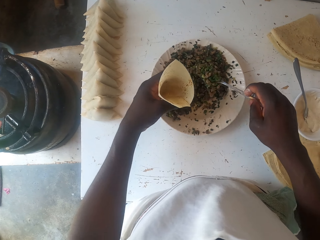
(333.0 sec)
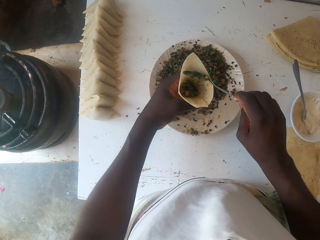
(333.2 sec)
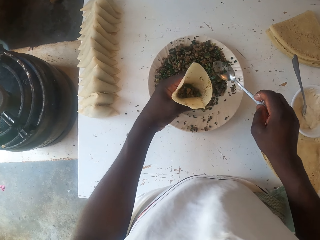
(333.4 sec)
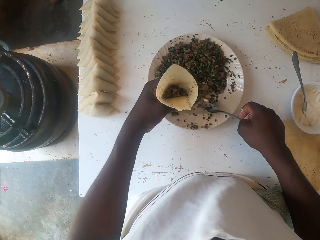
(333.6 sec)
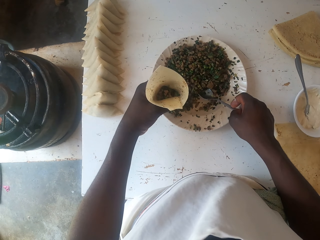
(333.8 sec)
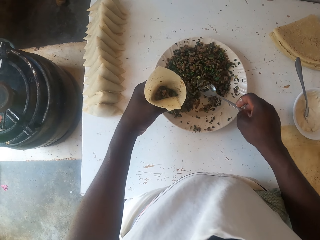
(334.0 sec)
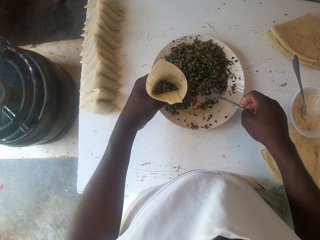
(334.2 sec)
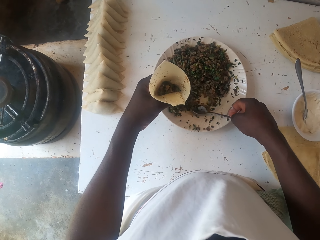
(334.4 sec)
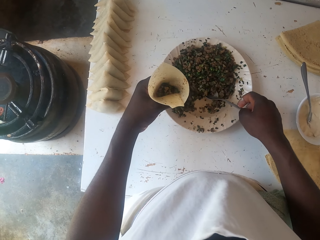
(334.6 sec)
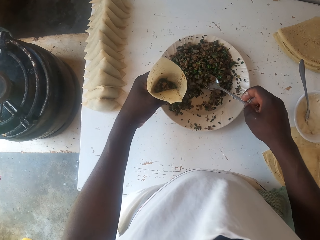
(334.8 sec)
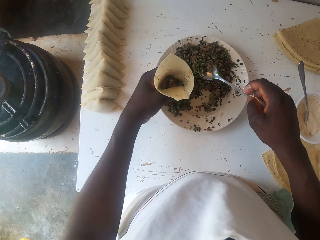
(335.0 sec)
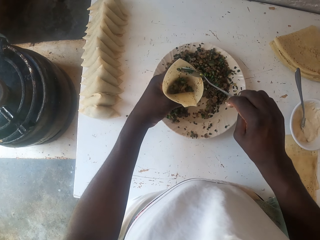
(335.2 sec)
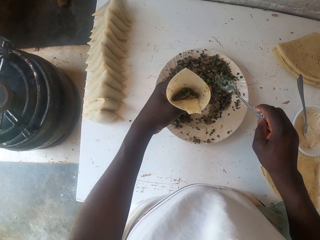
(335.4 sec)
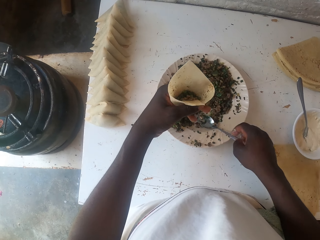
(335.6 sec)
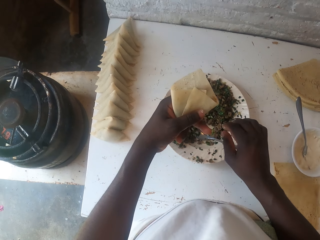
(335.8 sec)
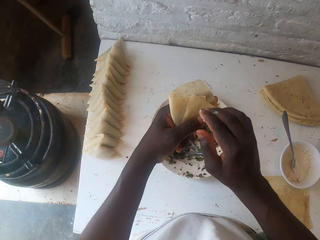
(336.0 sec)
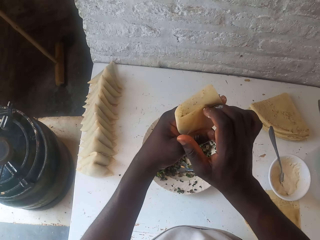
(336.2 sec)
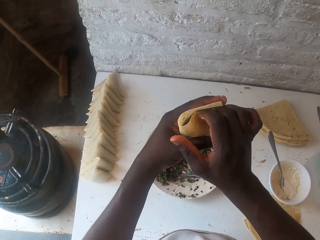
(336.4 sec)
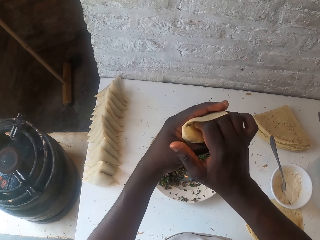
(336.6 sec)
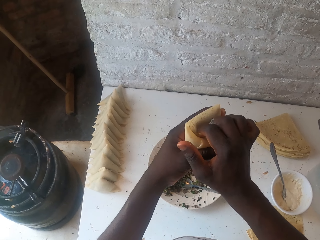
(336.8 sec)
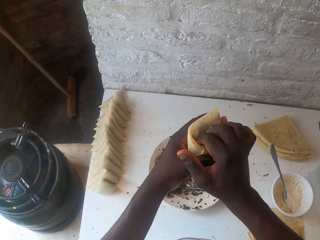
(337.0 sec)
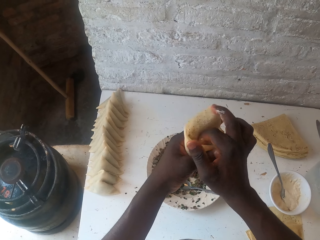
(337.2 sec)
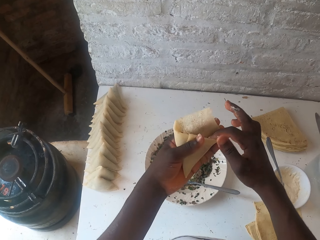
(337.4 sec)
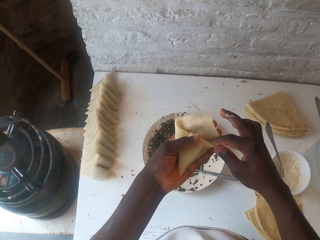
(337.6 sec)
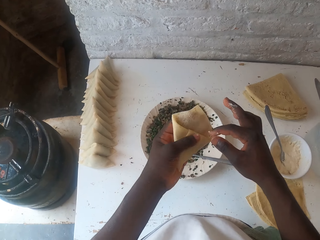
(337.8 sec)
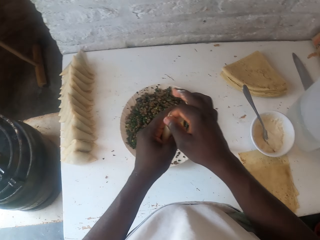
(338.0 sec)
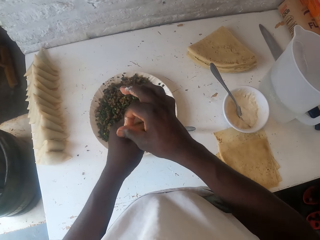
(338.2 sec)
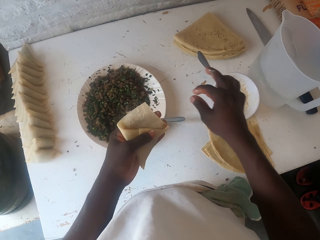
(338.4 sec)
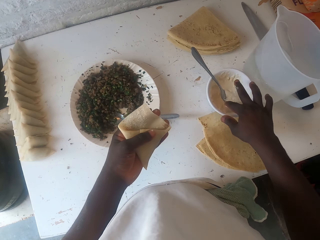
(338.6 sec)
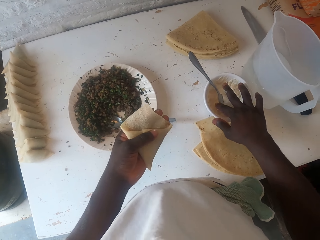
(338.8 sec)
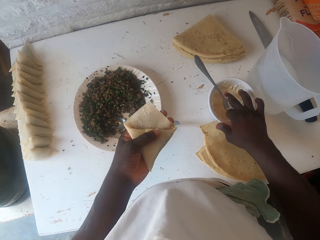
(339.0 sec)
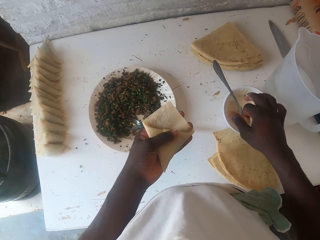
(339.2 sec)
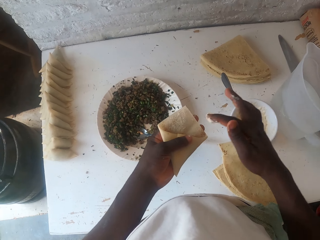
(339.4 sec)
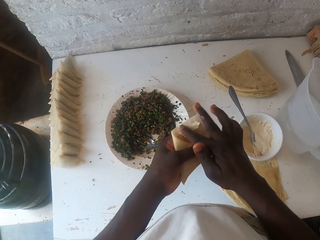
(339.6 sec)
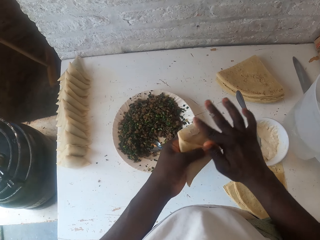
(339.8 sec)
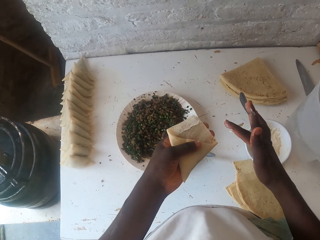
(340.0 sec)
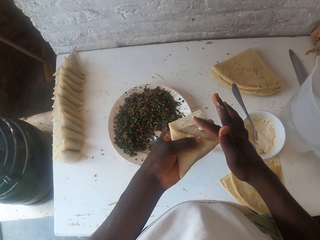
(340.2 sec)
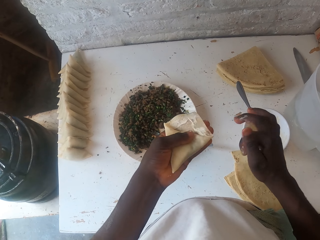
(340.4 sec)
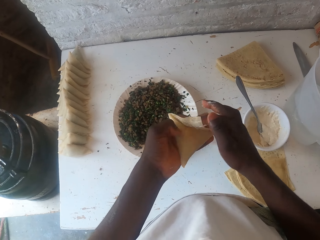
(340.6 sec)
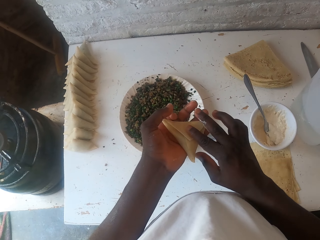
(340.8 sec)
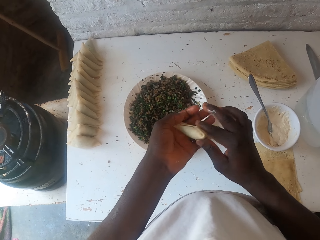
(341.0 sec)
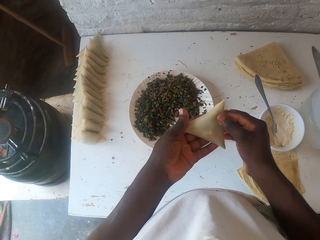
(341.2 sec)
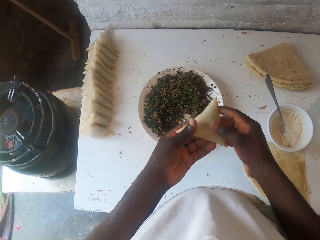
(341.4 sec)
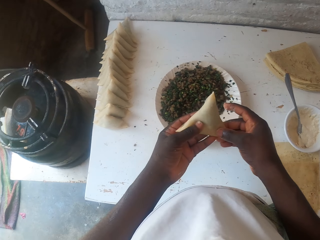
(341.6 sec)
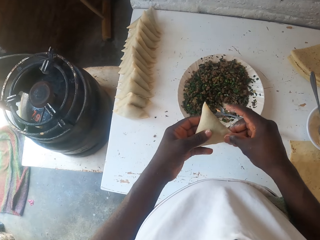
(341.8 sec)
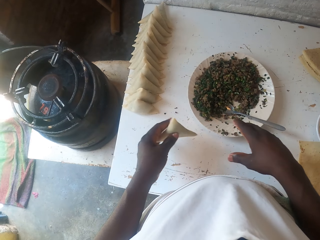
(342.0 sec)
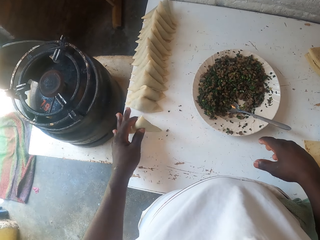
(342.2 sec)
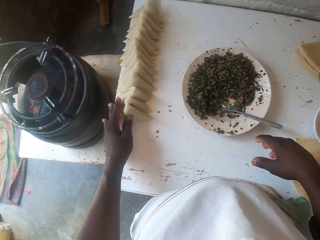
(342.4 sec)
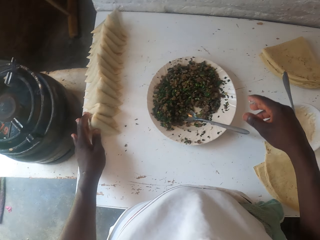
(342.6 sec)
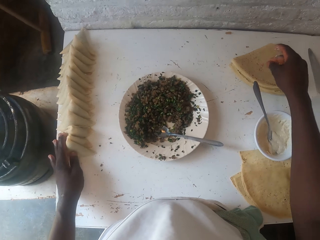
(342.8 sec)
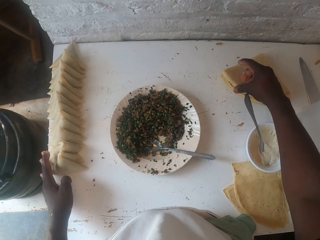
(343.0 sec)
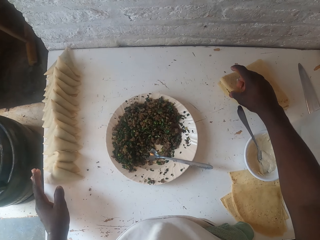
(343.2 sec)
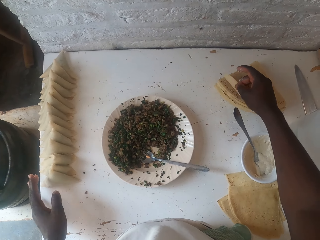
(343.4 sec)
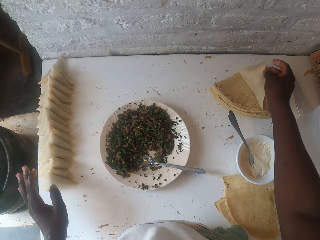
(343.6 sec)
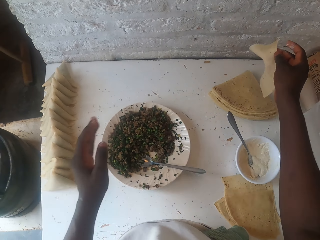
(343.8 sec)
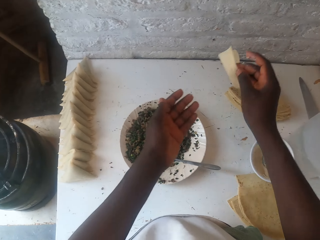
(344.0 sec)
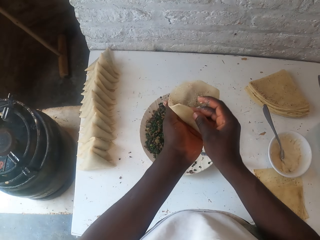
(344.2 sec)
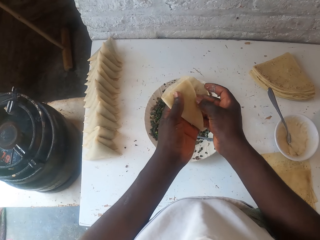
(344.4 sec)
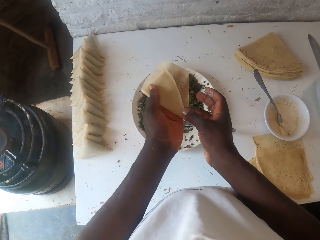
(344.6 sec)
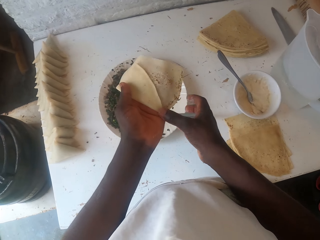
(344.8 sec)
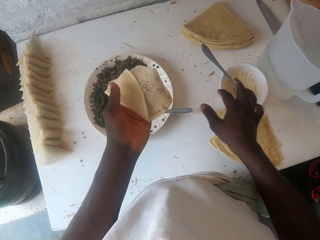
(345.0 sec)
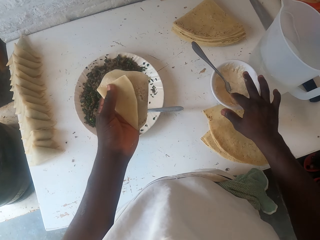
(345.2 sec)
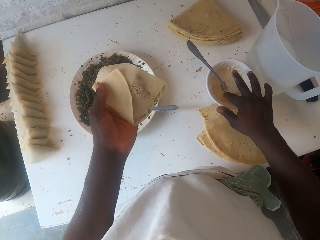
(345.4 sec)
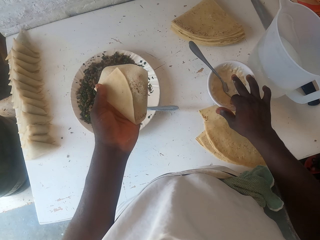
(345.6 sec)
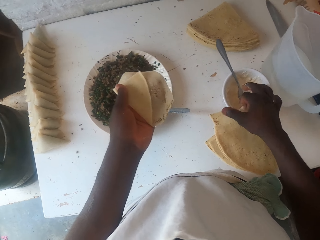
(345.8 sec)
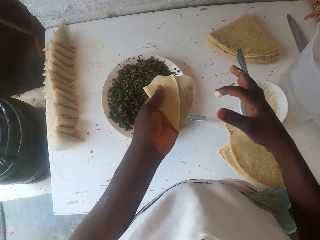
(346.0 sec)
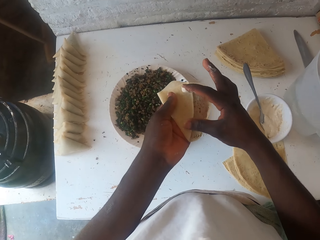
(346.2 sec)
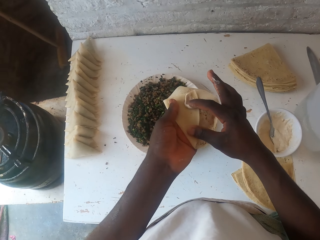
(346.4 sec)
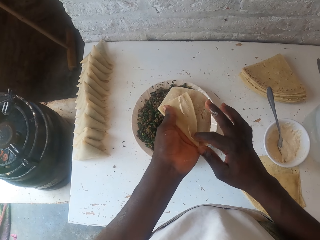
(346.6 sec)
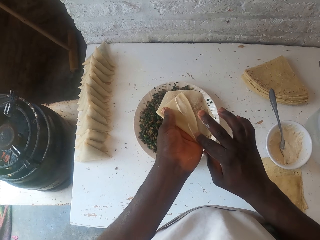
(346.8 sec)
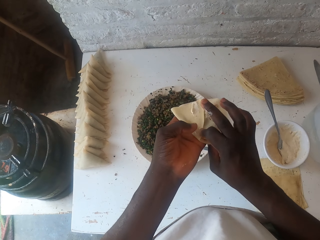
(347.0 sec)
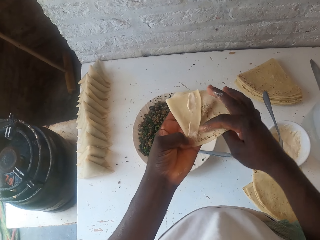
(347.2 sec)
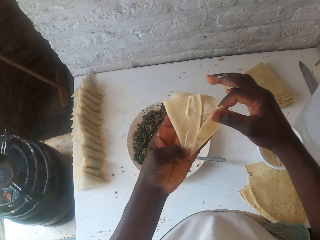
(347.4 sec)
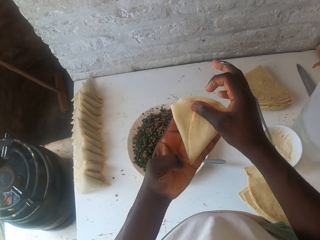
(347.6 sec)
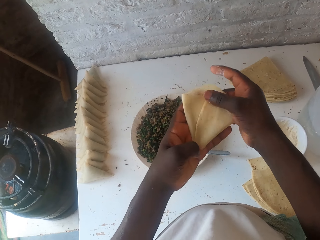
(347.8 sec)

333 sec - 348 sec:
The camera wearer scoops boiled peas. They place the boiled peas in the dough. They place the spoon in the plate. They seal the dough. They tuck the stuffed samosa. They moisten the dough. They place the samosa pocket aside on the table. They pick up a dough. They fold the dough. They moisten the dough.

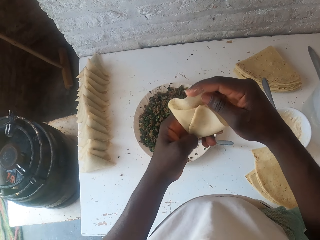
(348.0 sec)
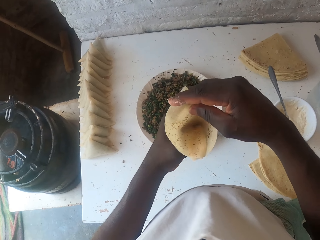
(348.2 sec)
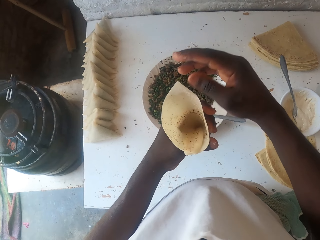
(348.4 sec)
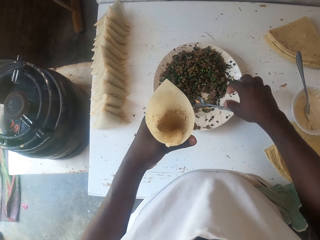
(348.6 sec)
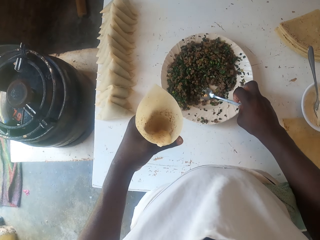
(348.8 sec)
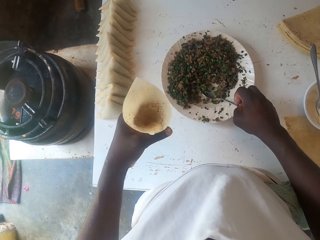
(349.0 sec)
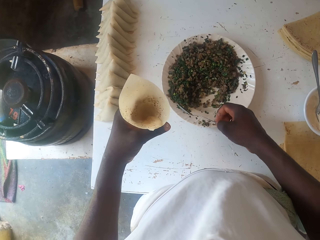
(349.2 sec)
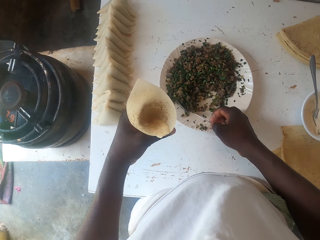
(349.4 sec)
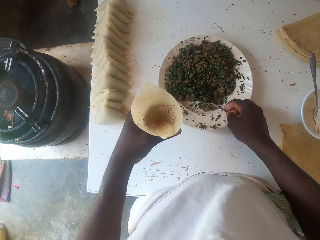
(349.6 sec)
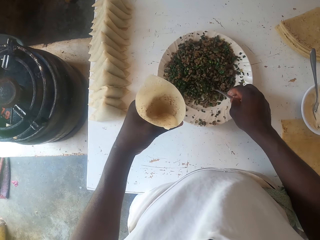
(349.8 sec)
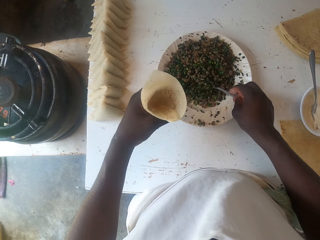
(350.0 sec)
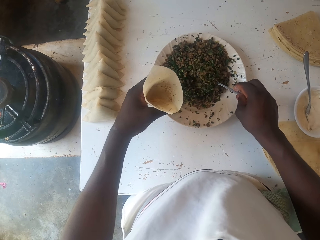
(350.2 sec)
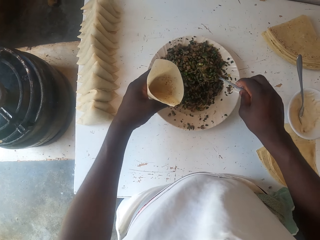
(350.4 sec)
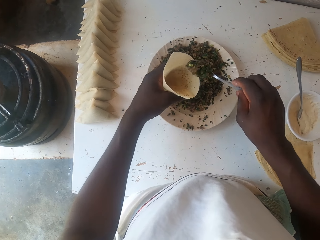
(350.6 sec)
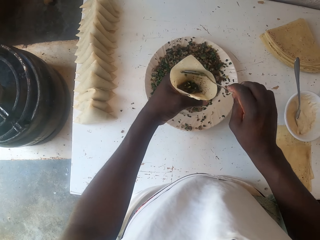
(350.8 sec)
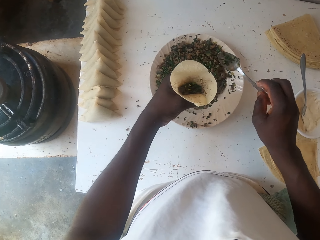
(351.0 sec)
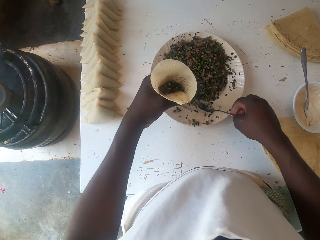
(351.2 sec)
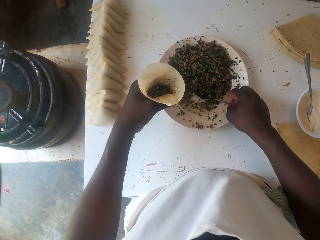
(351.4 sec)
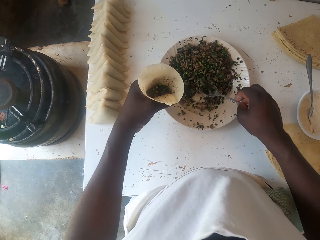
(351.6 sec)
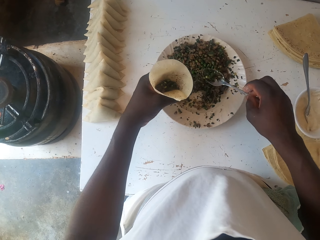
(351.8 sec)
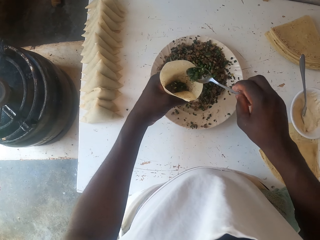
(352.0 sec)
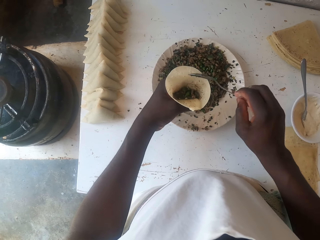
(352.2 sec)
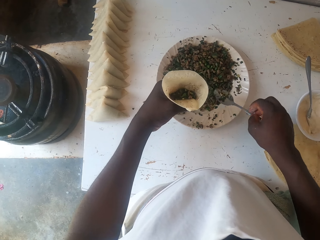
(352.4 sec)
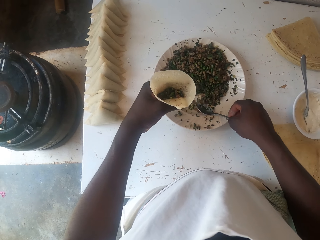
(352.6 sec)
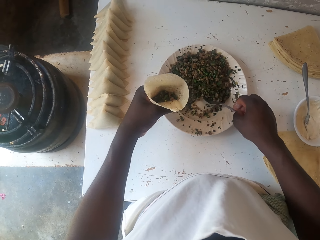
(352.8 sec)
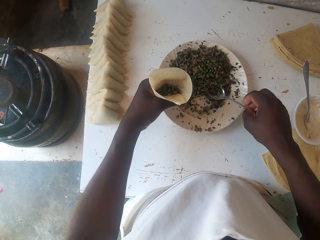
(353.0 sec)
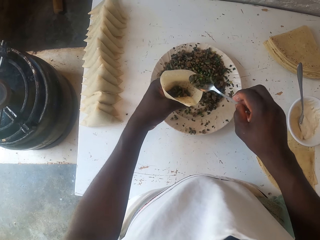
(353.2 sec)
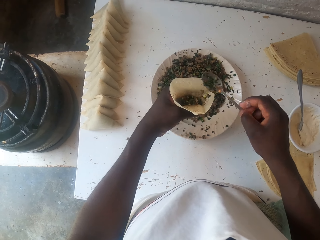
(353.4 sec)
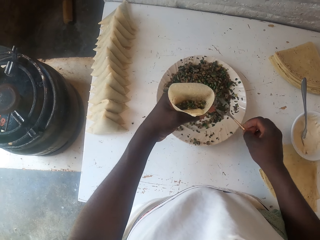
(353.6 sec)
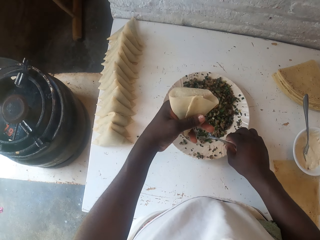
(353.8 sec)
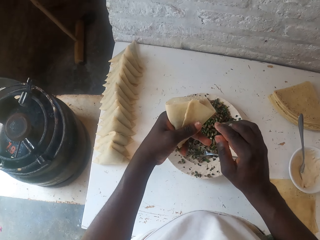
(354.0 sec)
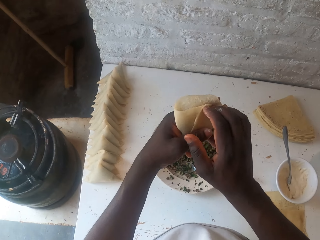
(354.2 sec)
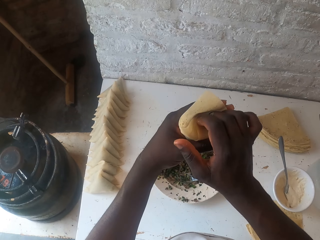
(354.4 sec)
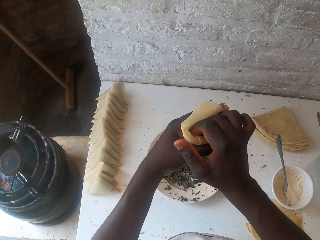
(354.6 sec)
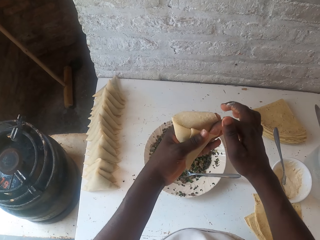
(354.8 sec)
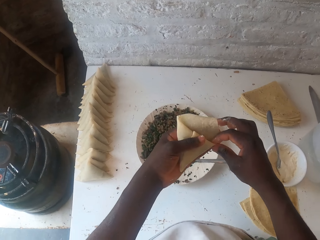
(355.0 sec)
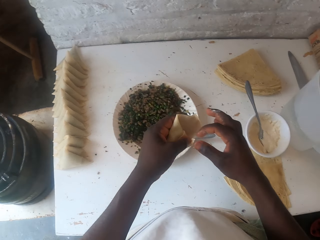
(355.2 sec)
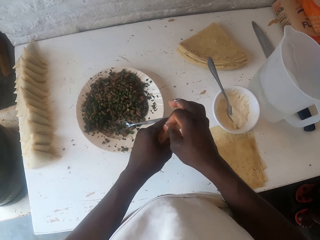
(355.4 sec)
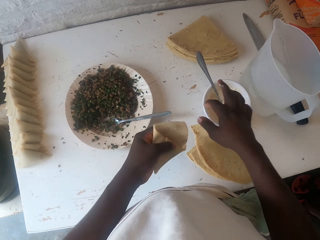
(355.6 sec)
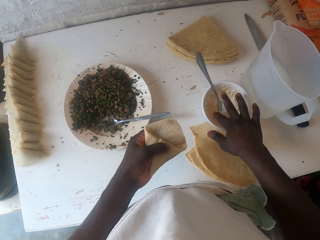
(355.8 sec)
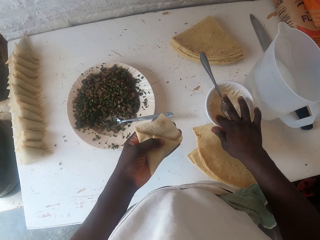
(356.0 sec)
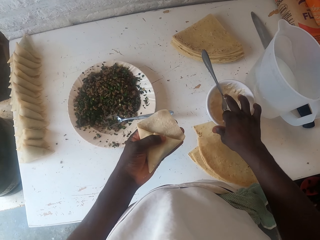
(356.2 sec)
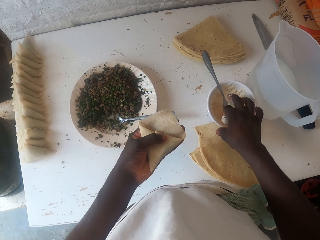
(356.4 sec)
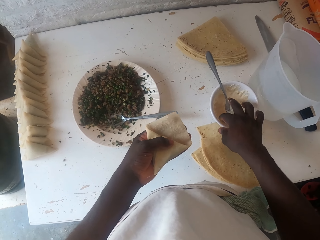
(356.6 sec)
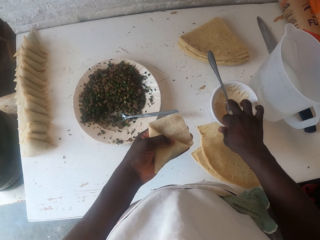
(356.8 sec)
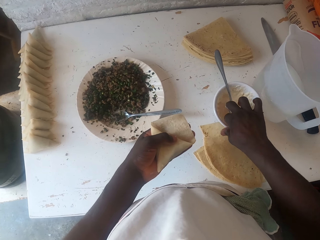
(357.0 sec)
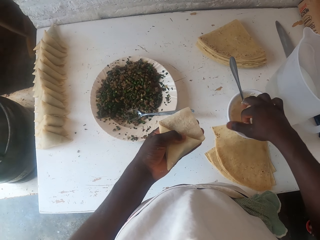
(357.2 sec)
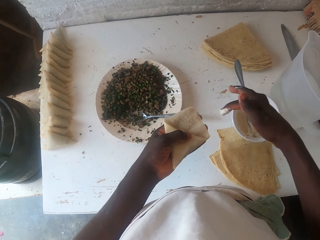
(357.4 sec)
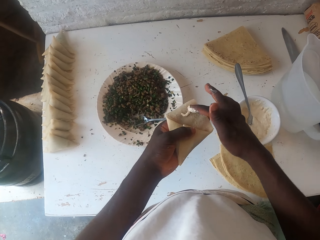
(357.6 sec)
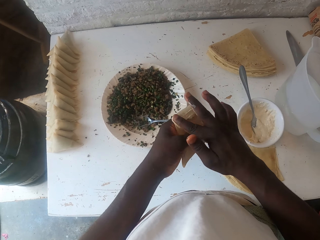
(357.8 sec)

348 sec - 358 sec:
The camera wearer folds the dough. They pick up a spoon. They stuff the samosa. They scoop boiled peas. They place the boiled peas in the dough. They place the spoon in the plate. They seal the dough. They put the samosa aside. They moisten the dough.
